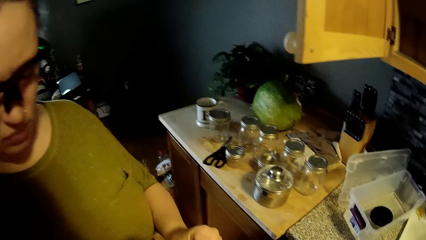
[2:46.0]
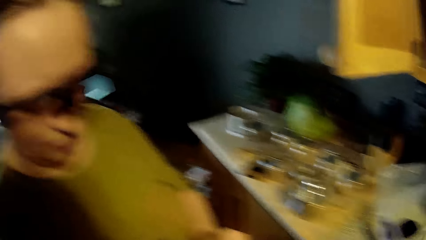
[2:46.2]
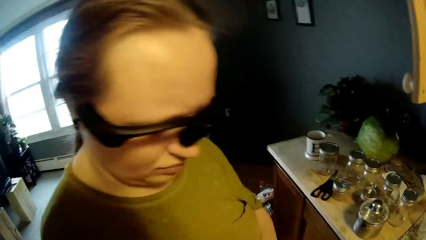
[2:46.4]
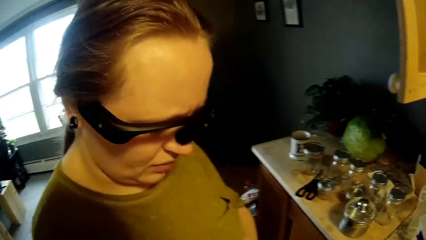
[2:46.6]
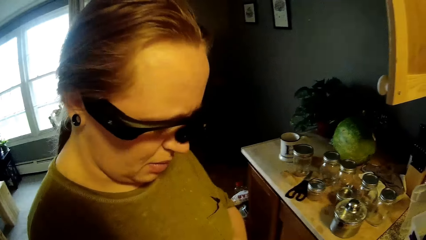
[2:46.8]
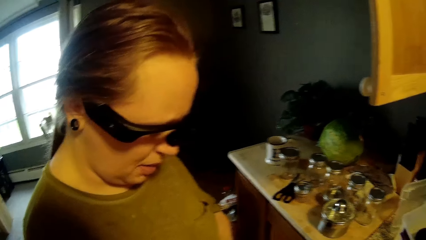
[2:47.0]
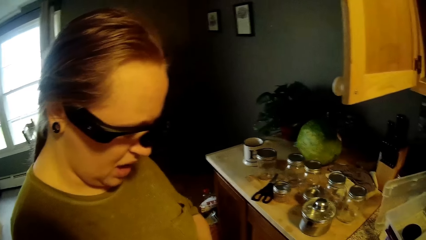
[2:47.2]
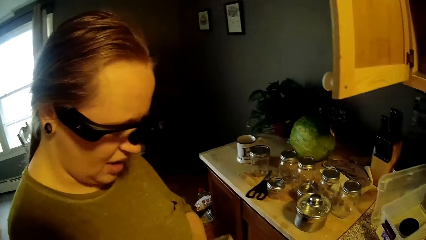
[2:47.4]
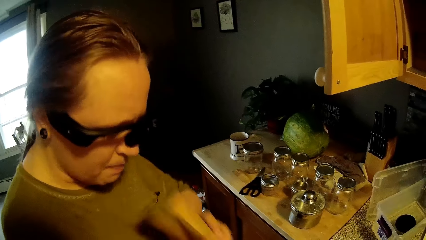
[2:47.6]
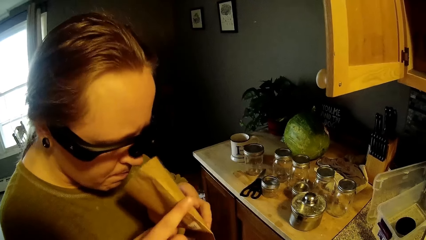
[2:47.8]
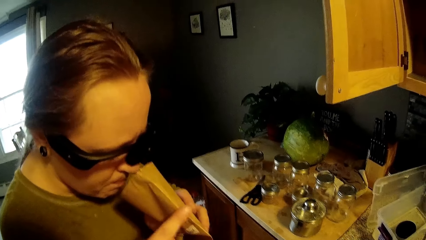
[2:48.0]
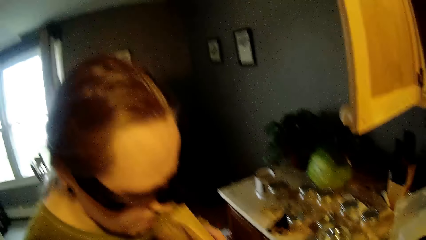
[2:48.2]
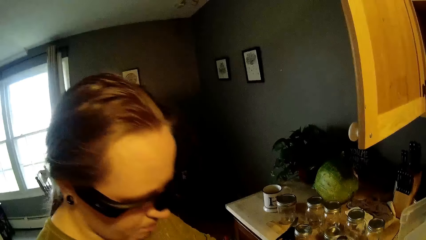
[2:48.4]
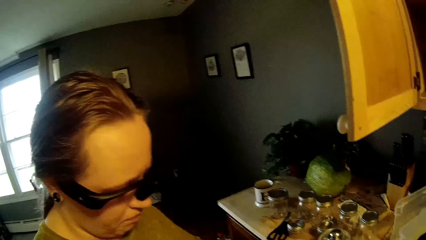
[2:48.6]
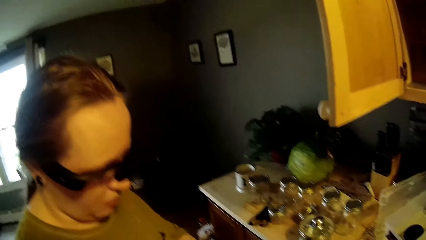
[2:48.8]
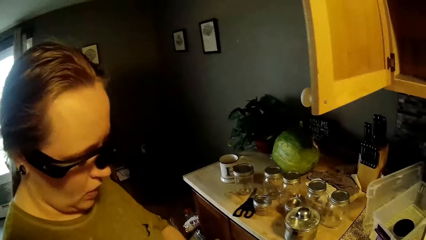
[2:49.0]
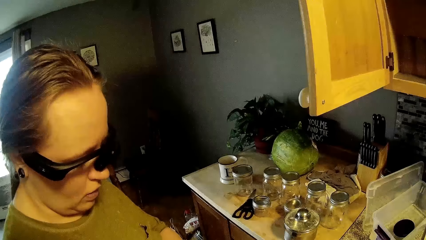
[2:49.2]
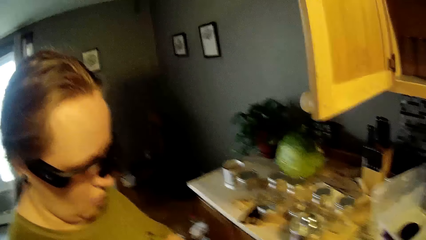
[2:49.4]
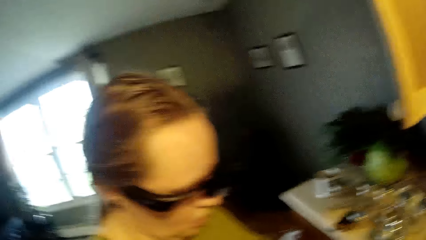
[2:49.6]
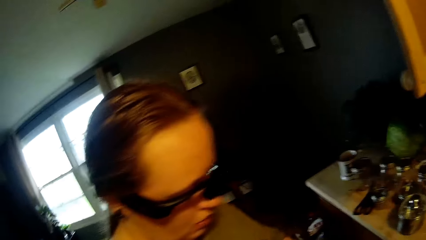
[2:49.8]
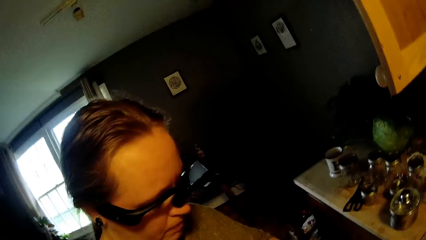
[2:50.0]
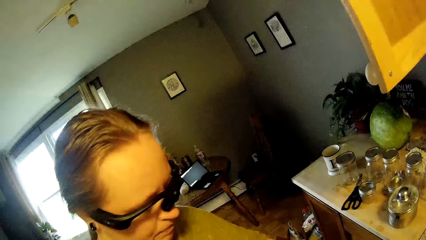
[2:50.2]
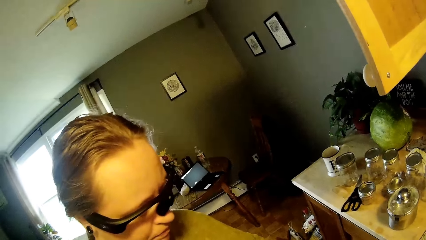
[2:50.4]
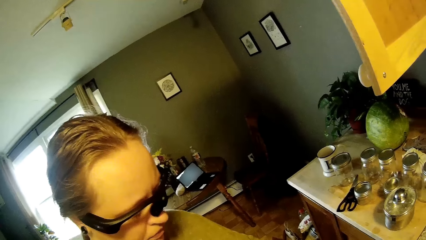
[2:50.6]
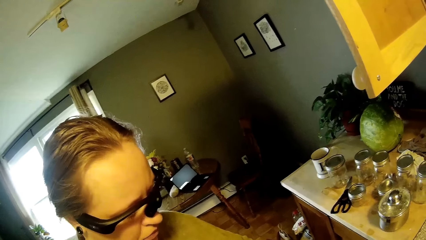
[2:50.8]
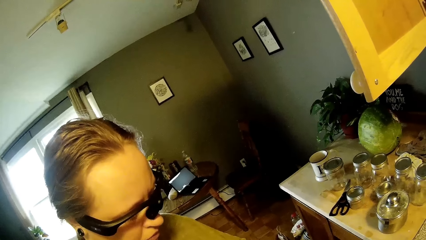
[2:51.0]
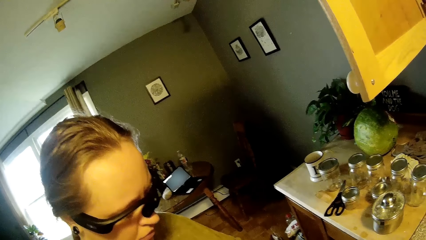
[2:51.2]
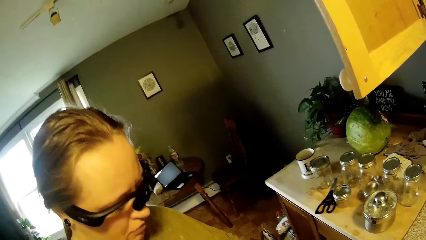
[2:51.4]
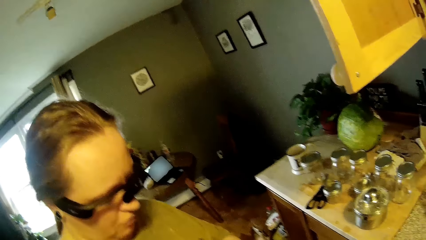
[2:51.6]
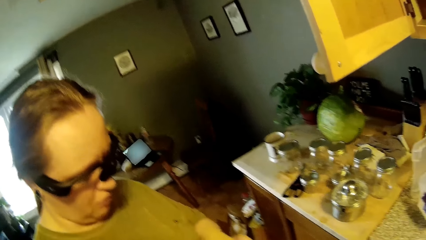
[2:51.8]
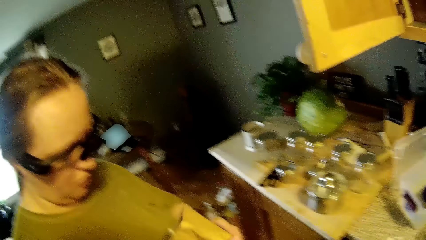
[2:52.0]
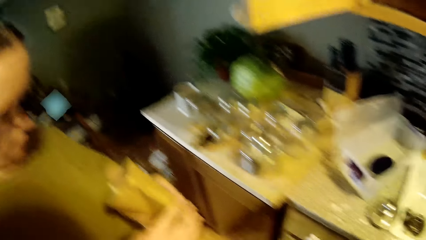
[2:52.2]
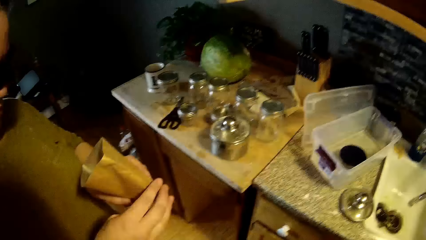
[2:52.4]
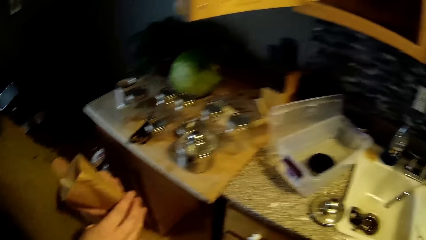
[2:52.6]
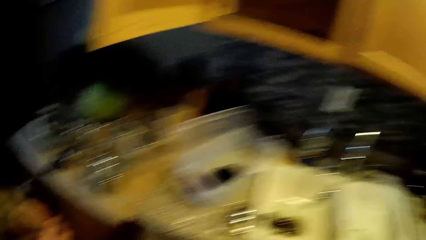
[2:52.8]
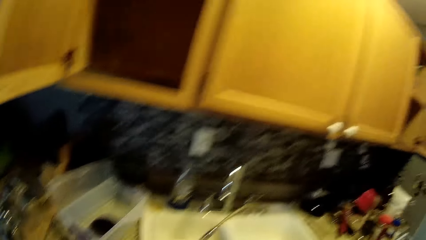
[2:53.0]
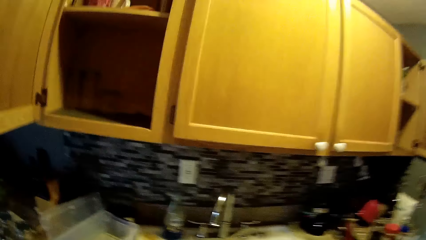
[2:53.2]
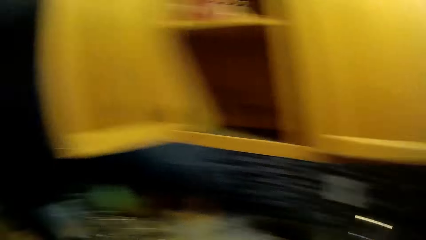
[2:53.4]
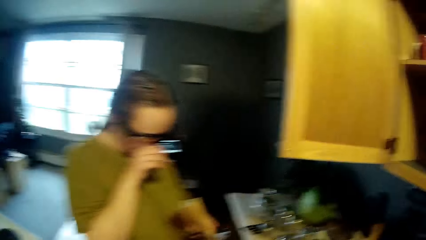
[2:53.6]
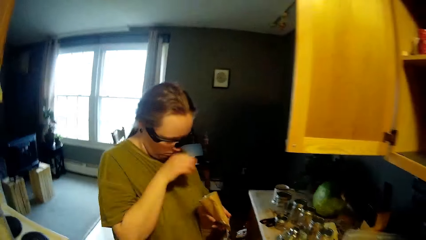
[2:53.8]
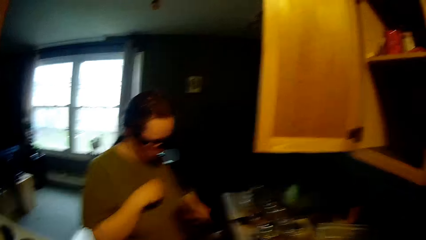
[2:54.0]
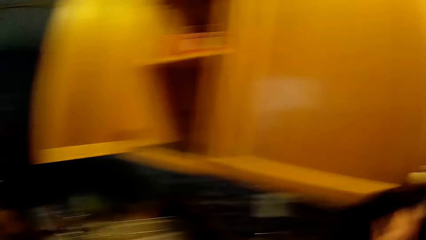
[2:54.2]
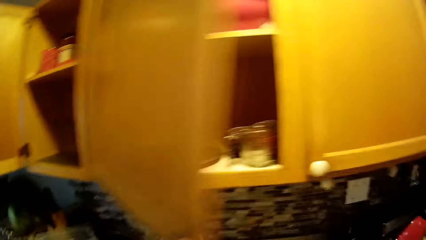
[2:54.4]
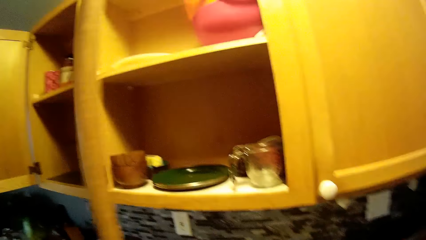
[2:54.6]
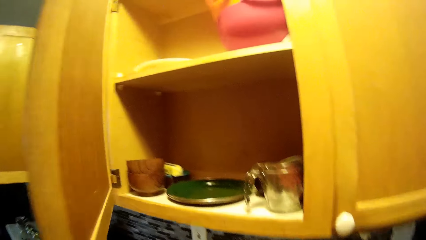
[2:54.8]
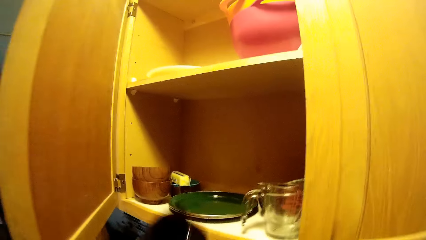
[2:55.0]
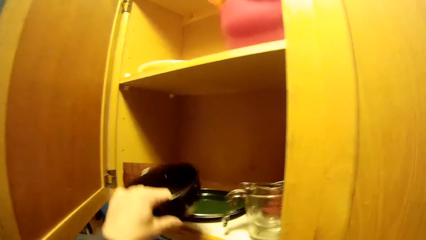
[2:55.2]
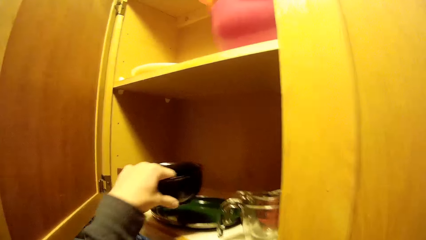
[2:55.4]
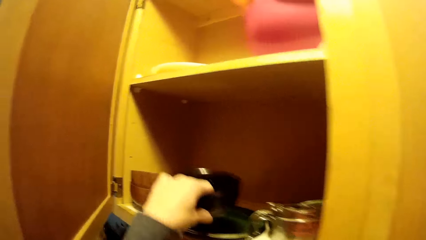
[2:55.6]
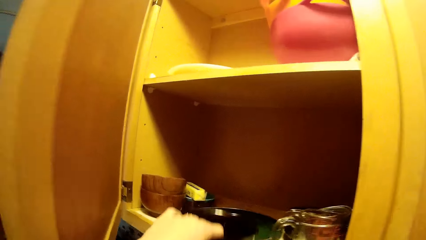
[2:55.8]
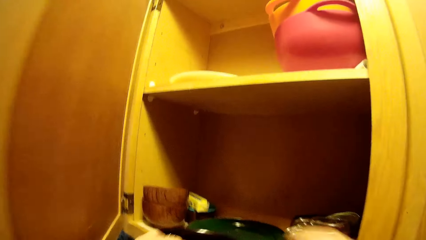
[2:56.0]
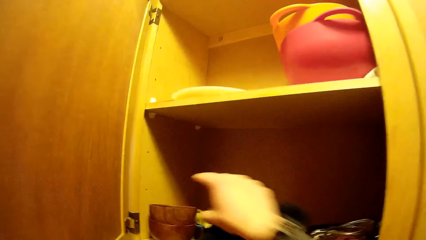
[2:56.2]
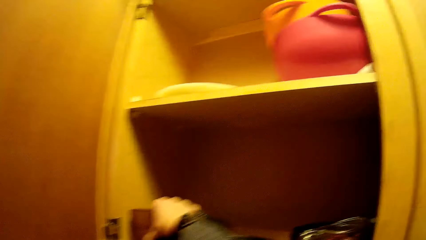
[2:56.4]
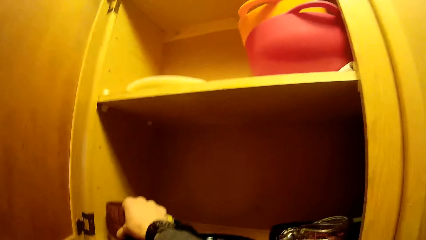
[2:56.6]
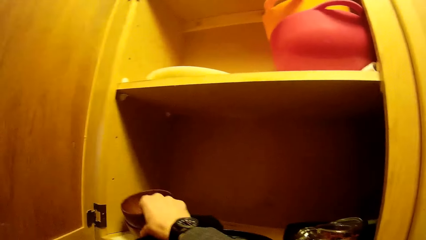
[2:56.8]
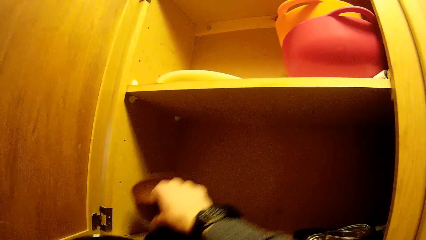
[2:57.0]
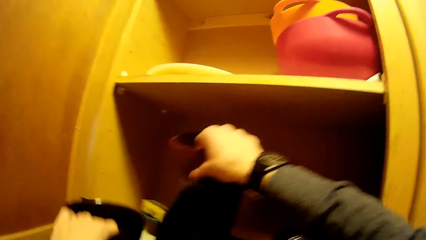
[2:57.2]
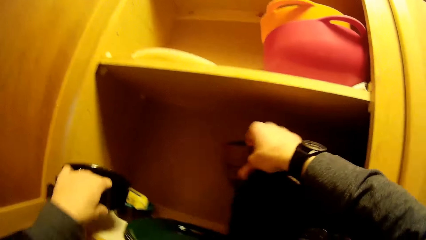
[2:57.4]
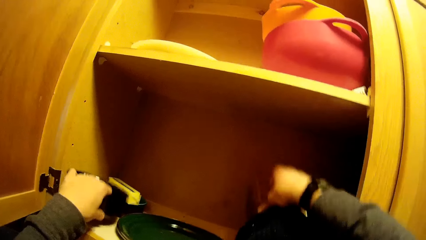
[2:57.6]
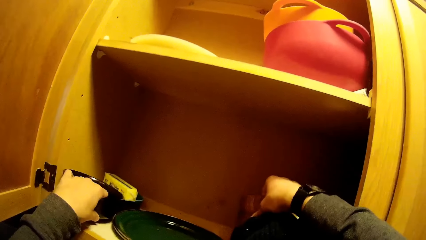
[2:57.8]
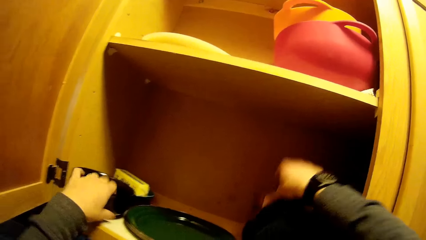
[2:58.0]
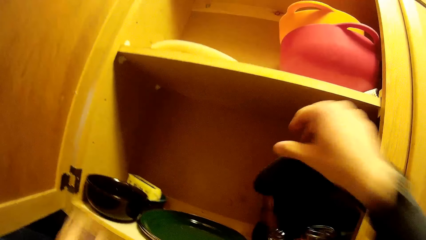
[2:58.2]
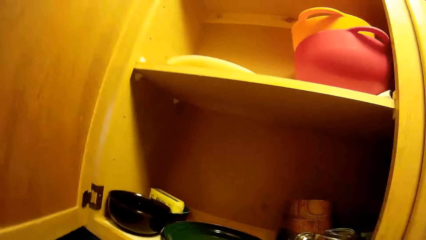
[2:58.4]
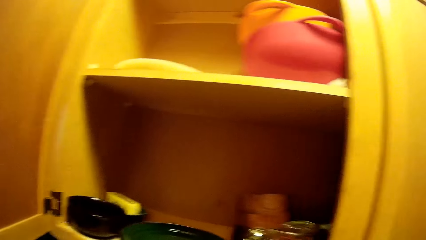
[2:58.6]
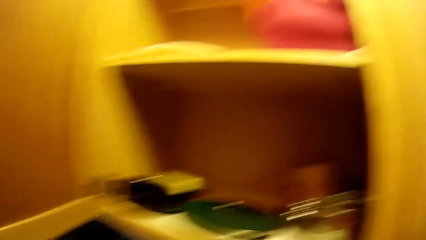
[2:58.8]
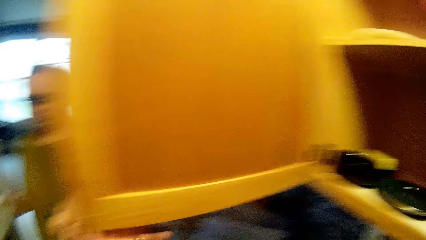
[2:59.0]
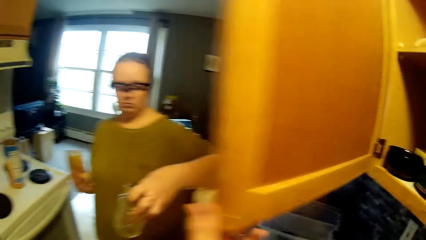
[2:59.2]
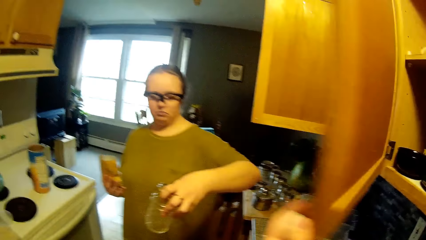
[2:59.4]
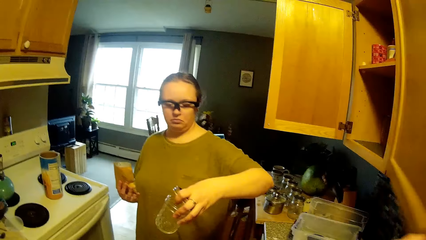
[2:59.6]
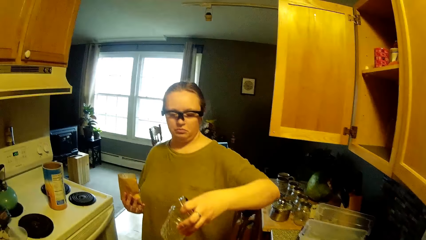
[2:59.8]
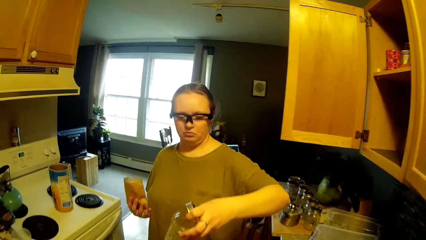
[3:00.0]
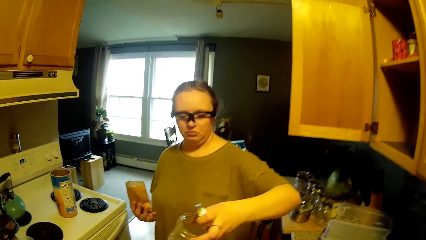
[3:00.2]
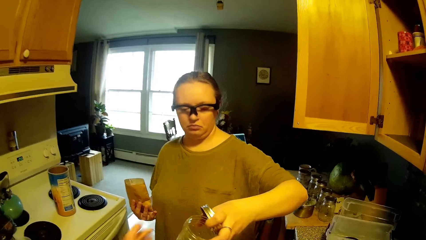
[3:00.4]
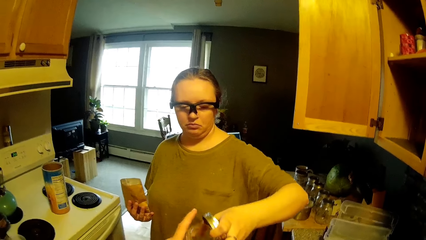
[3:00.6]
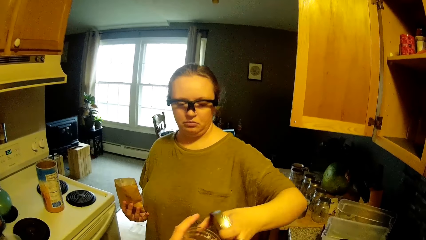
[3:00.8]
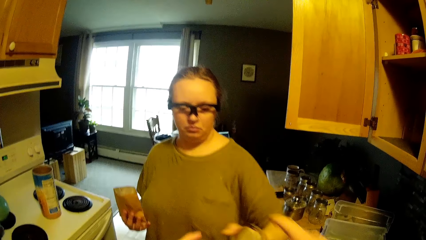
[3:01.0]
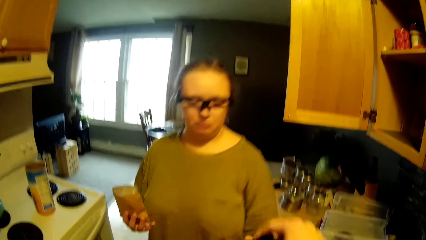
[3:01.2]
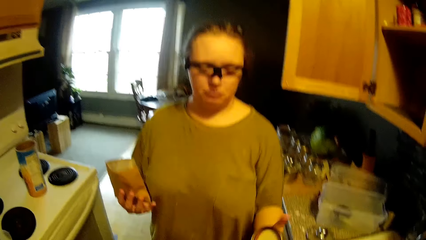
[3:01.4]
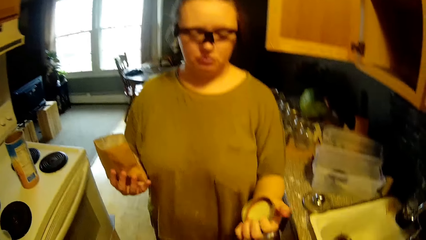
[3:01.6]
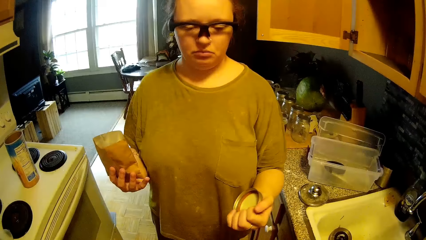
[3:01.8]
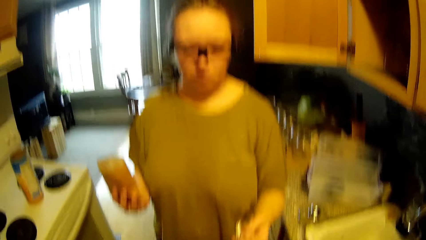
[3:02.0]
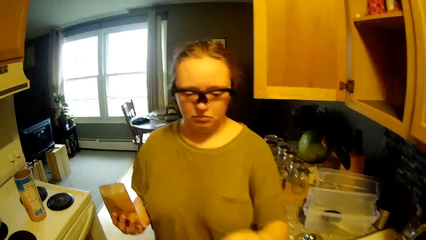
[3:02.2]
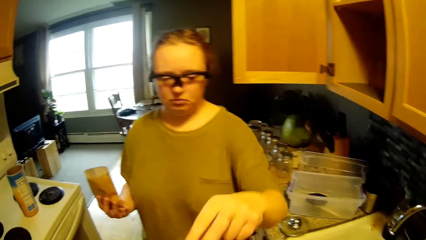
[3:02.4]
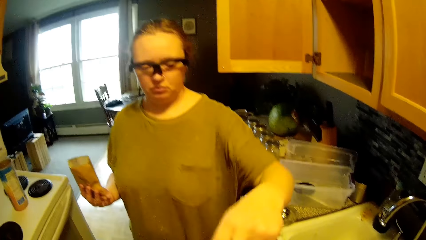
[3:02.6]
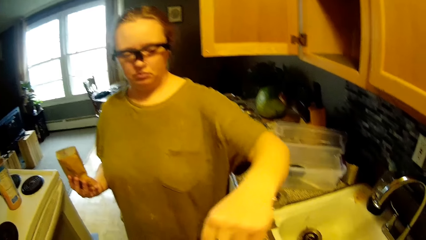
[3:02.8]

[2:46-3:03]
The camera wearer opens the cupboard with his right hand. He drops the bowl in the cupboard with his left hand. He picks up two bowls with his left hand from the cupboard. He drops the bowls in the cupboard in both hands. He closes the cupboard with his left hand. He collects a jar from the woman with his left hand.
